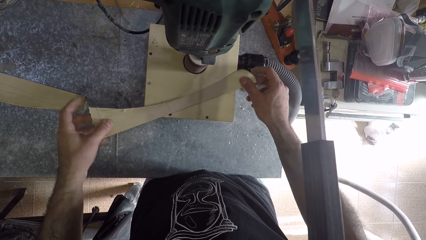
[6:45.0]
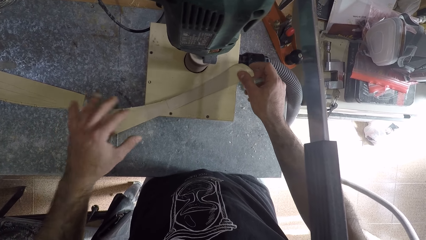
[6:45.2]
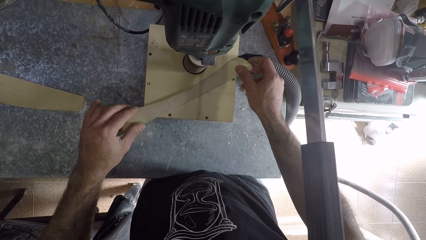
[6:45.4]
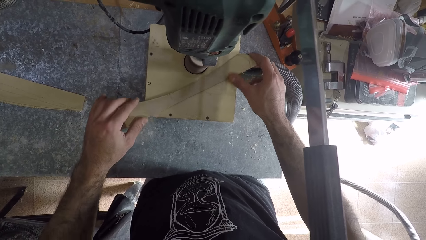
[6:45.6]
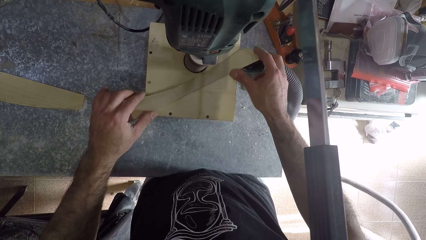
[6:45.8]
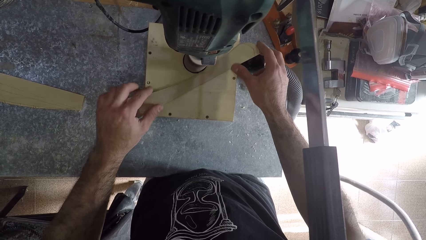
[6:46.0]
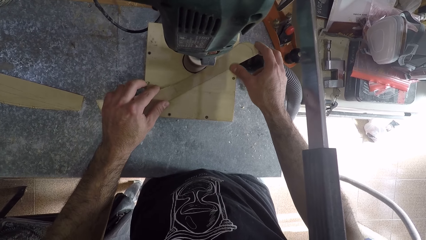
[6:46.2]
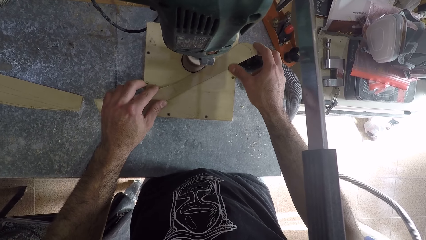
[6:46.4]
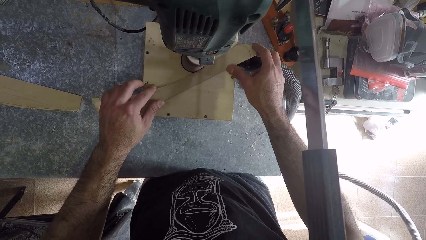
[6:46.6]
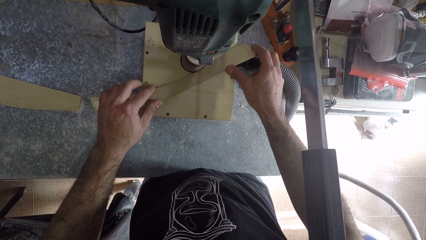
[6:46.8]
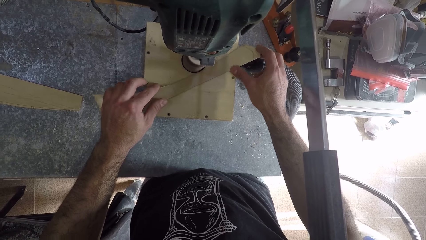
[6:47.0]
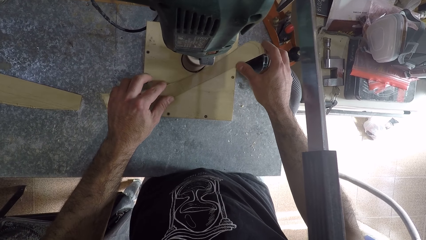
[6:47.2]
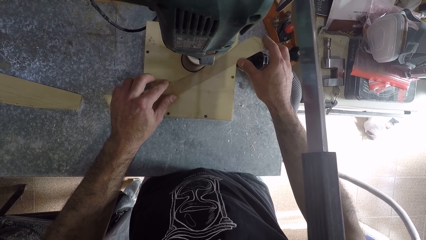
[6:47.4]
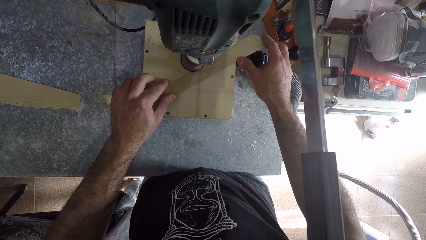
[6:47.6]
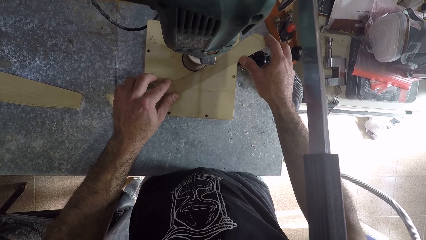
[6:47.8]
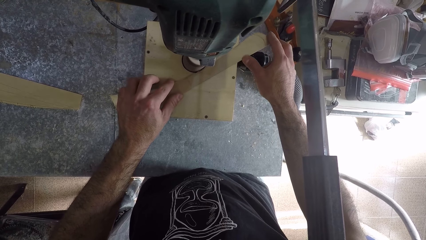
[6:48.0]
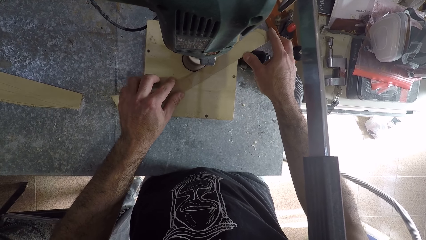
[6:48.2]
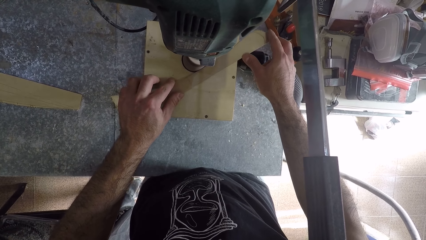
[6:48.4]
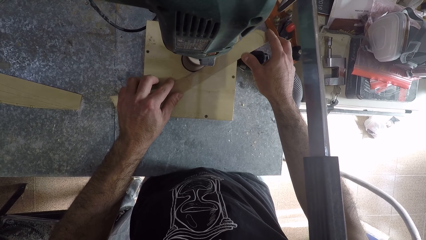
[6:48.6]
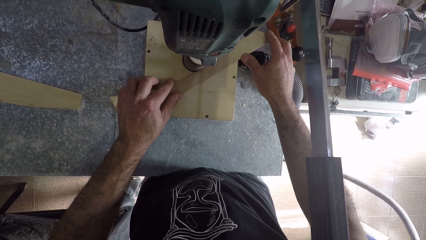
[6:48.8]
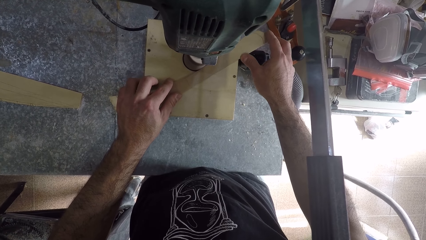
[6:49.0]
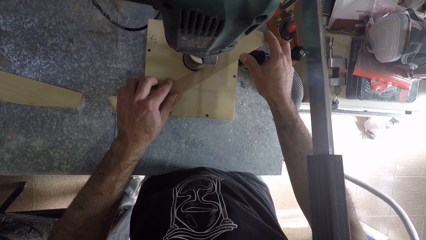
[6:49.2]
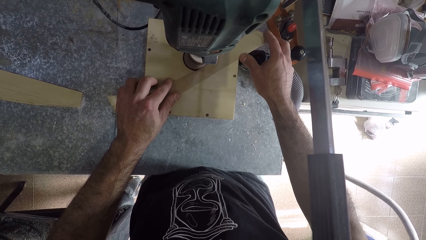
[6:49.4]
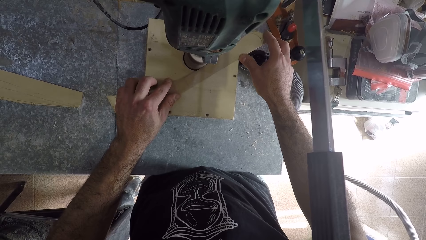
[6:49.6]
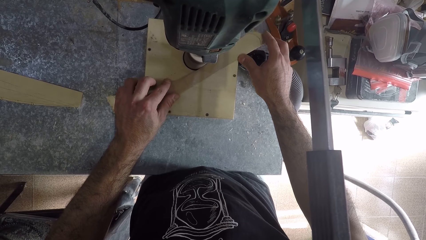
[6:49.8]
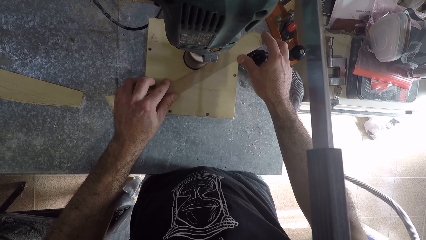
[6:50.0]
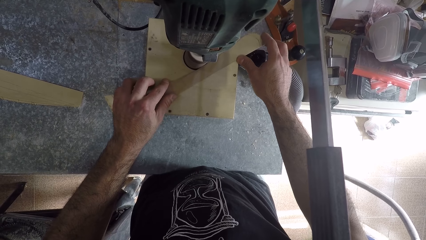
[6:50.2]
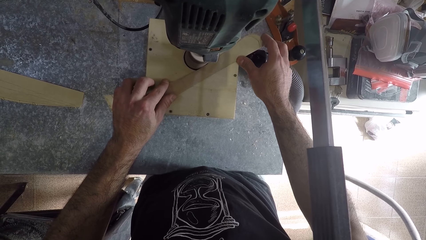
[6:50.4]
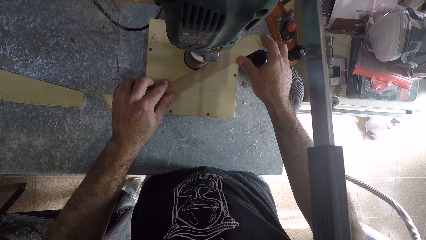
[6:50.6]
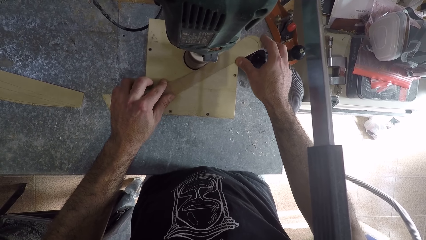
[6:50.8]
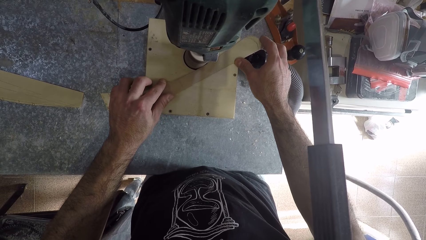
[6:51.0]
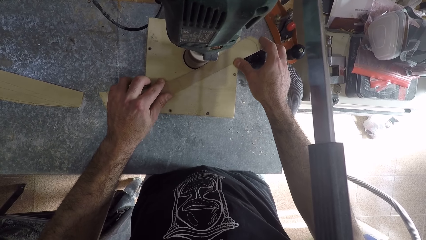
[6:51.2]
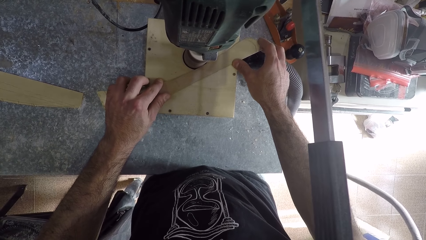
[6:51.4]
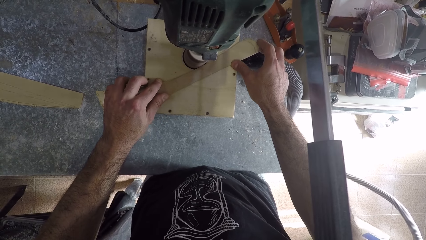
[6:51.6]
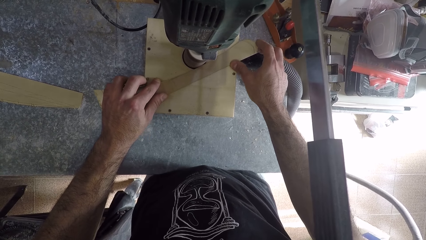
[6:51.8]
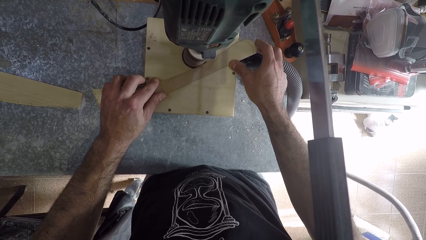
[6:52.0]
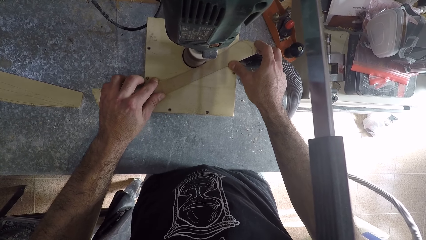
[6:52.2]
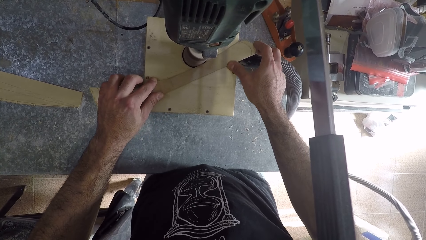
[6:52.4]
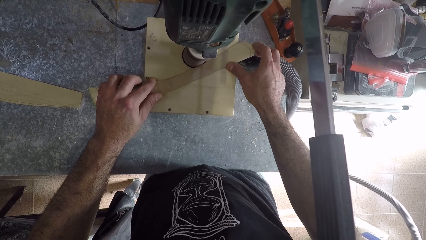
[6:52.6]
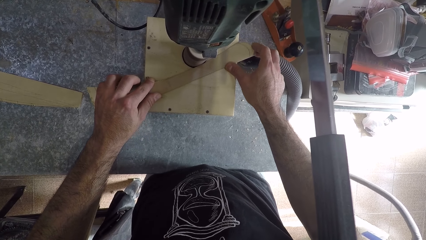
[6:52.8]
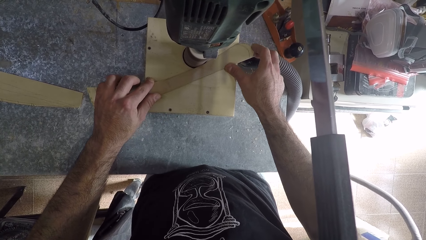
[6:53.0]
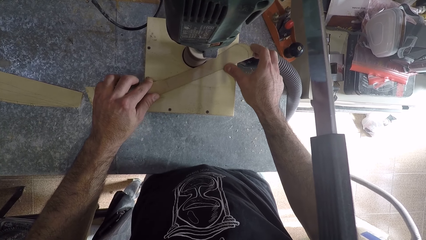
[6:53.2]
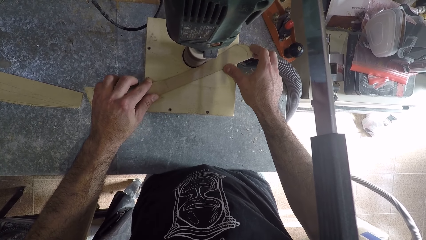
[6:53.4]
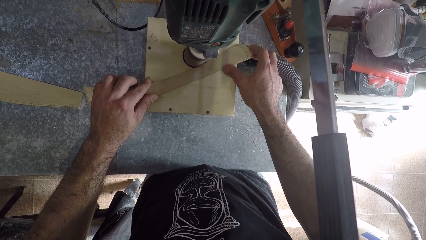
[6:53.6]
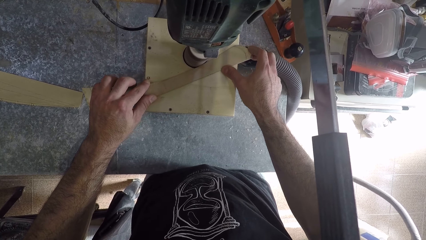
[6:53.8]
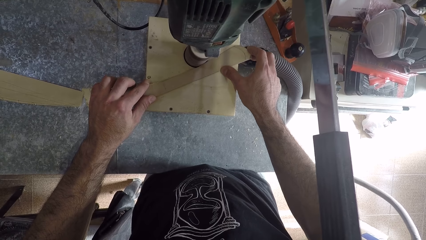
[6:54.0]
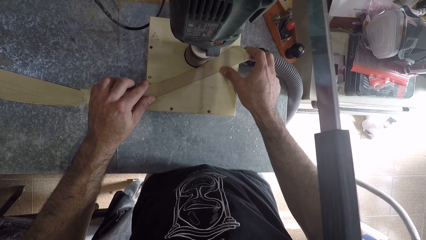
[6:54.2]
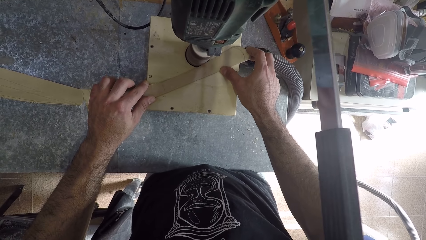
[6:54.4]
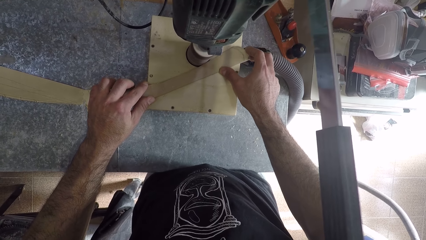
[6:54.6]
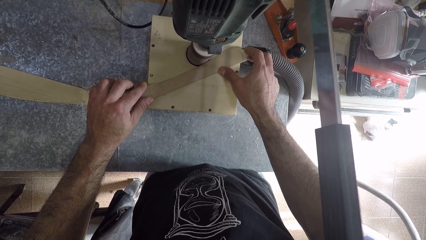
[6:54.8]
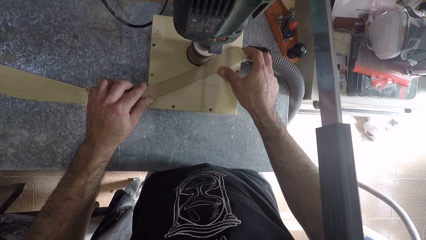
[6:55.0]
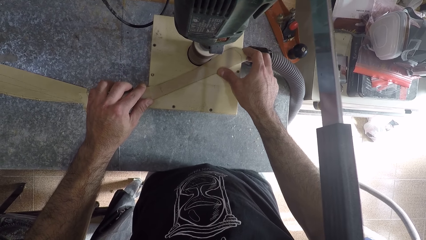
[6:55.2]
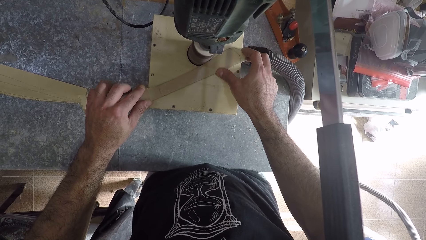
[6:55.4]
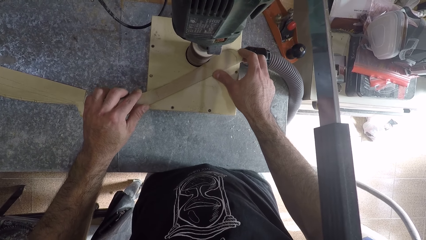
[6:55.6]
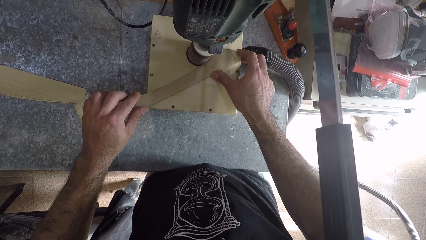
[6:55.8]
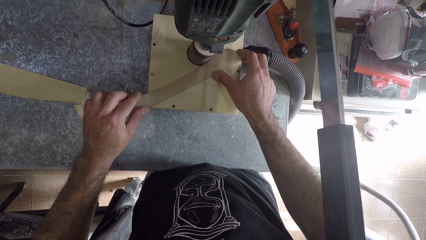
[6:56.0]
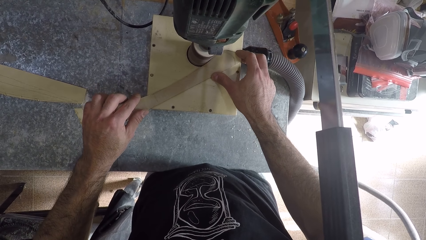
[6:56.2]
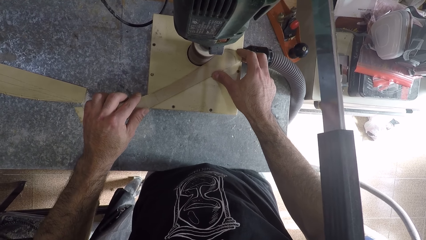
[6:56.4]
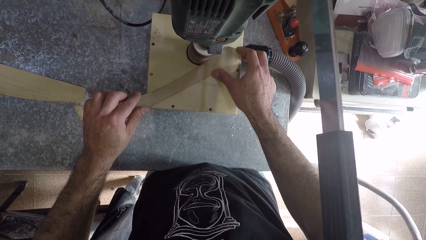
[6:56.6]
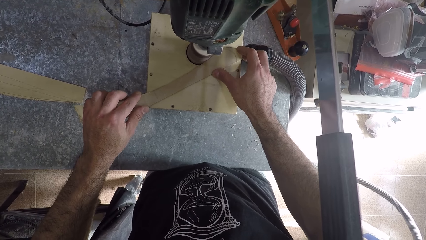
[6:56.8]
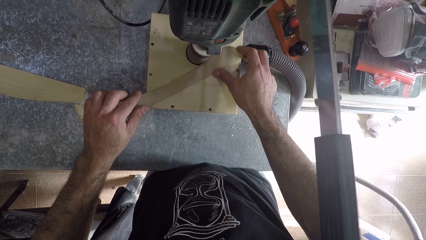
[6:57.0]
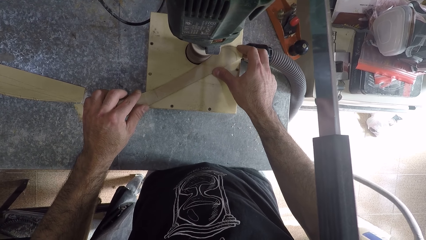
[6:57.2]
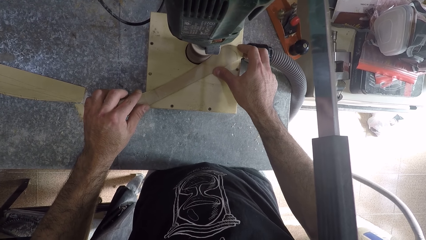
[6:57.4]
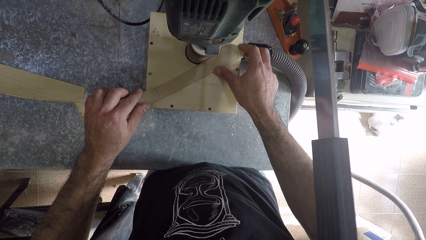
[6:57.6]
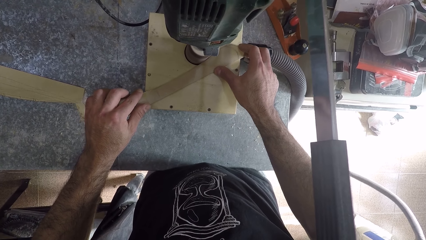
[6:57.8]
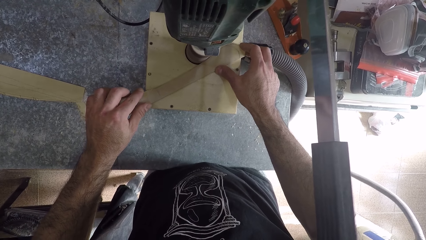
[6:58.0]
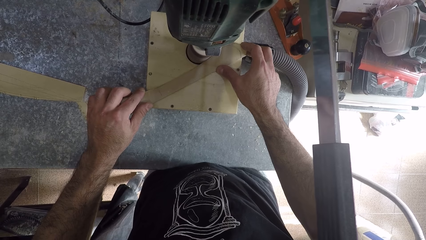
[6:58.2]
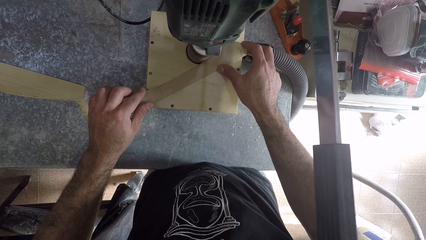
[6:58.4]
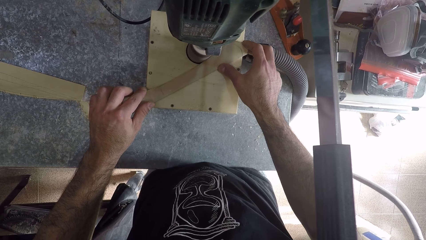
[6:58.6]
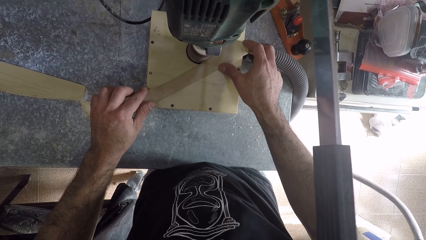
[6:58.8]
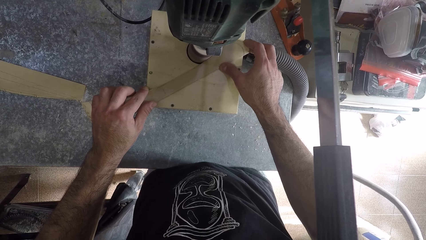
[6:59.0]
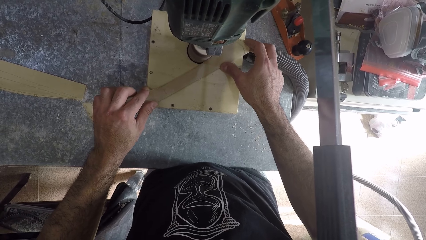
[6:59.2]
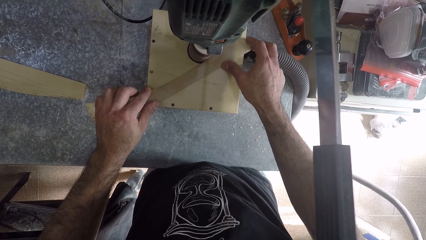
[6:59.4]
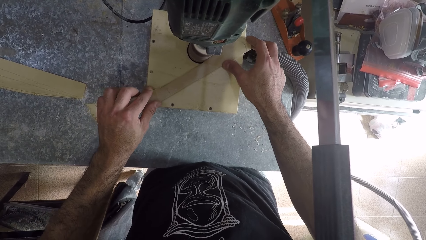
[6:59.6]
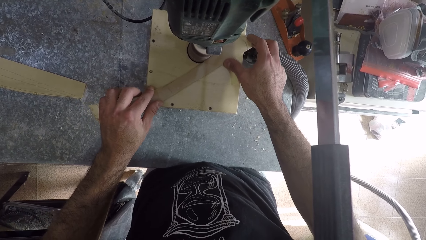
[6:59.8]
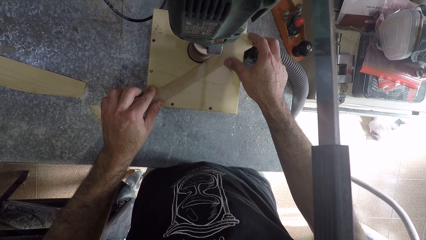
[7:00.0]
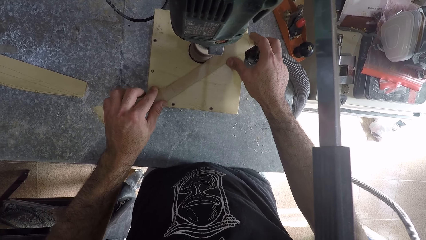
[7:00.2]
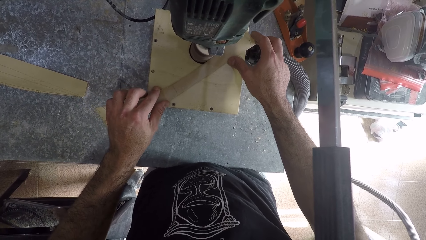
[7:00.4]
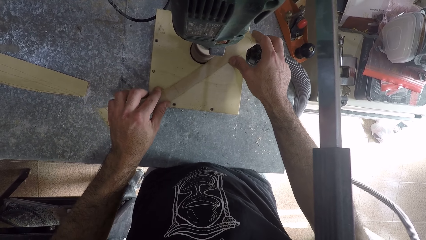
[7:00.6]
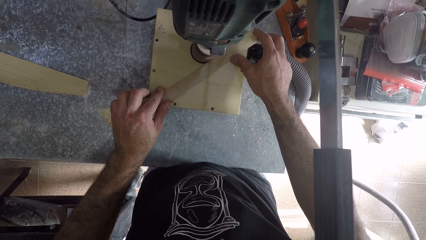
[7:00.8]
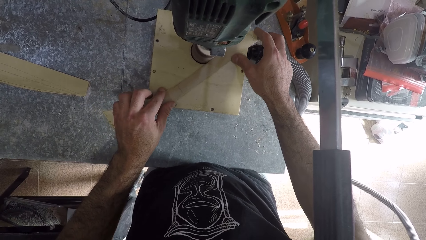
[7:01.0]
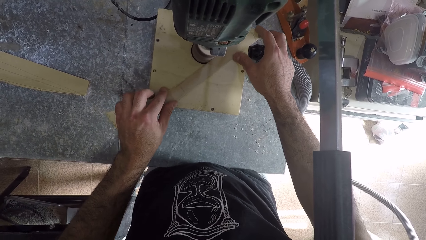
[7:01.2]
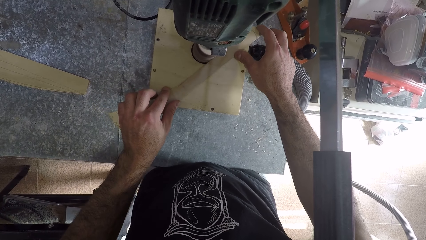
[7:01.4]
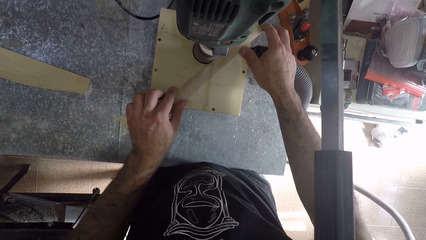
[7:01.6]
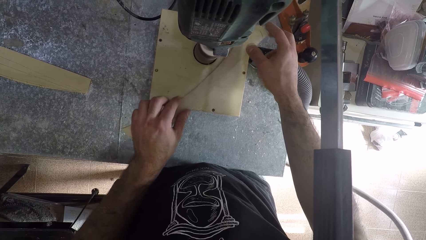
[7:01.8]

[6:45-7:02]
The camera wearer sharpens the piece of wood board with a table router machine.
